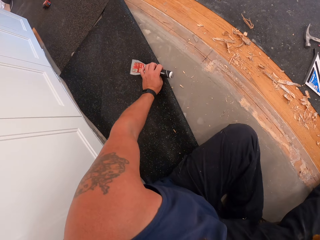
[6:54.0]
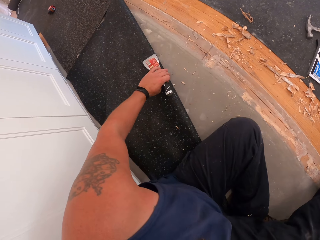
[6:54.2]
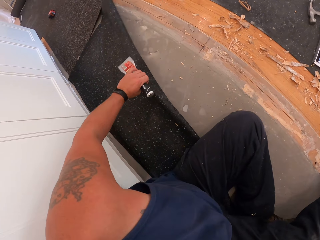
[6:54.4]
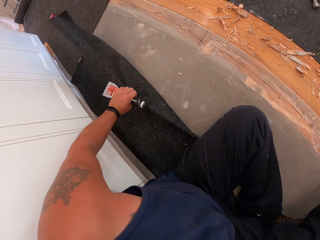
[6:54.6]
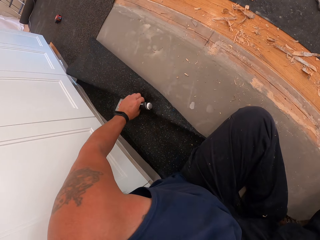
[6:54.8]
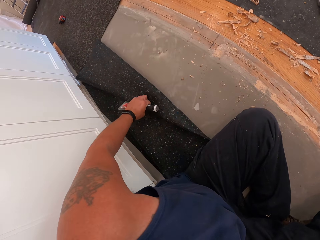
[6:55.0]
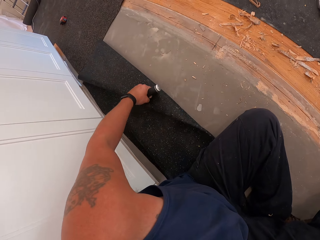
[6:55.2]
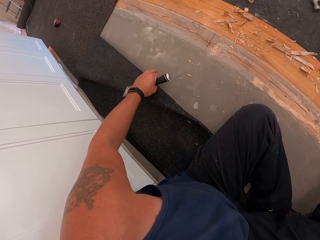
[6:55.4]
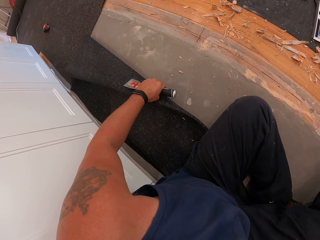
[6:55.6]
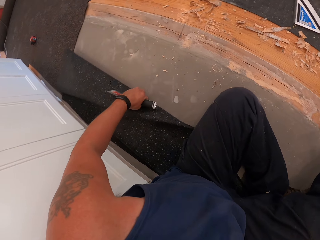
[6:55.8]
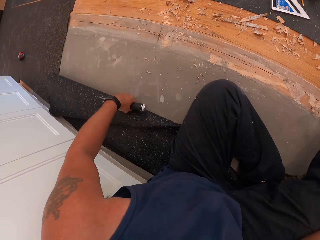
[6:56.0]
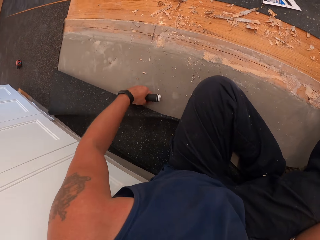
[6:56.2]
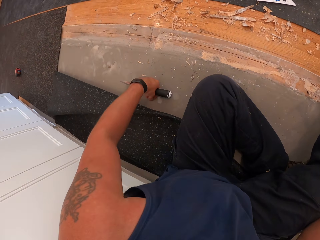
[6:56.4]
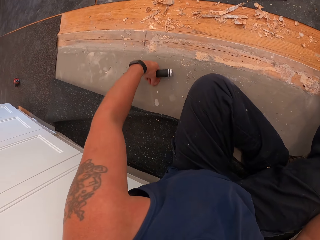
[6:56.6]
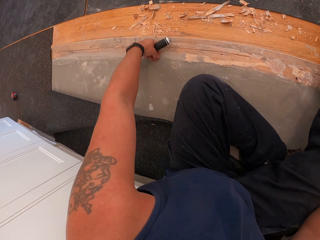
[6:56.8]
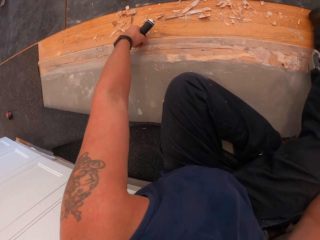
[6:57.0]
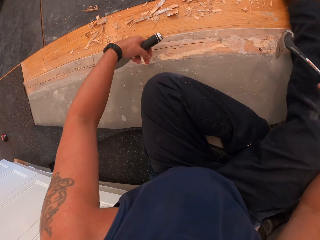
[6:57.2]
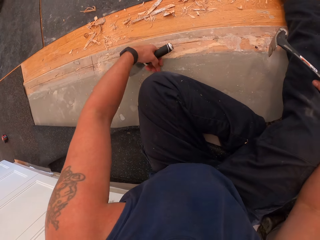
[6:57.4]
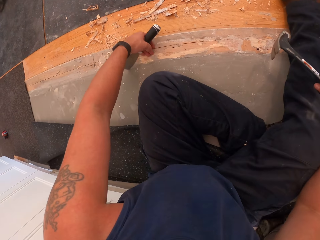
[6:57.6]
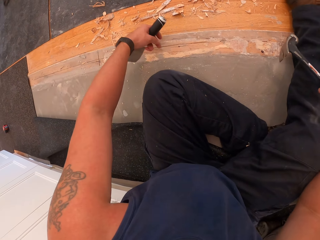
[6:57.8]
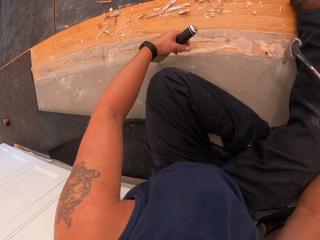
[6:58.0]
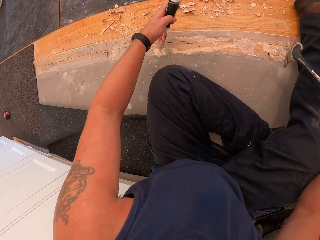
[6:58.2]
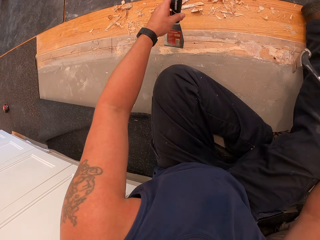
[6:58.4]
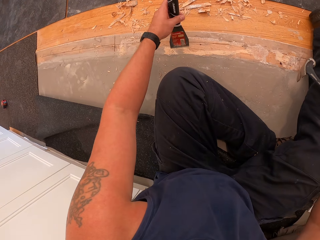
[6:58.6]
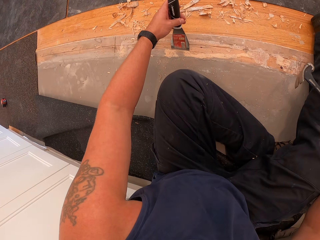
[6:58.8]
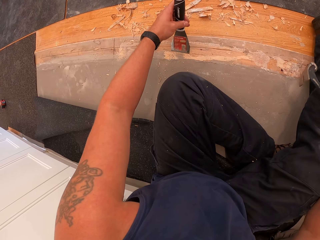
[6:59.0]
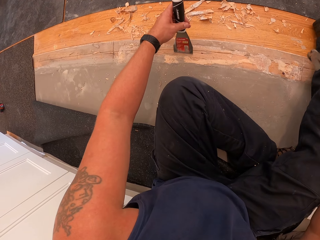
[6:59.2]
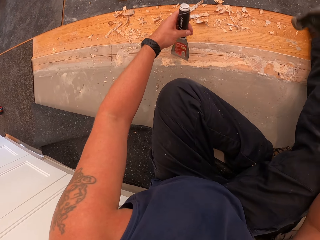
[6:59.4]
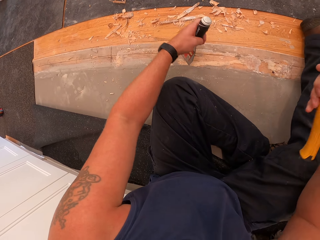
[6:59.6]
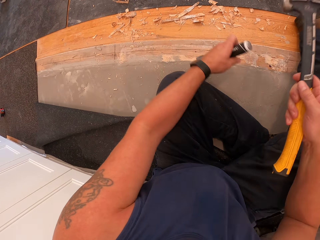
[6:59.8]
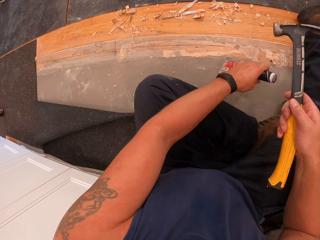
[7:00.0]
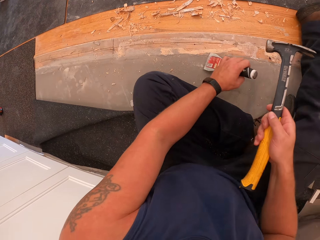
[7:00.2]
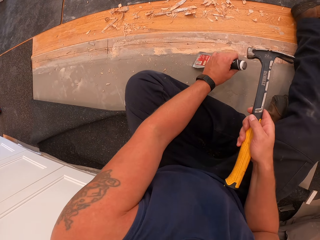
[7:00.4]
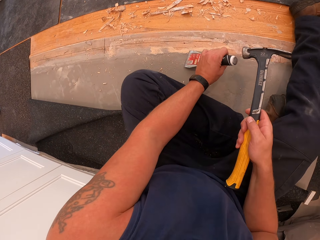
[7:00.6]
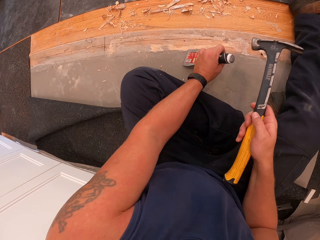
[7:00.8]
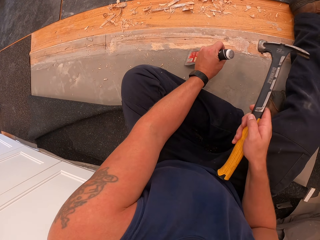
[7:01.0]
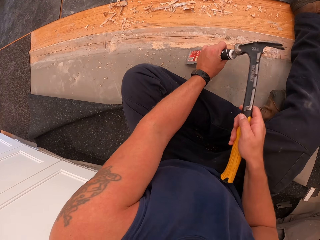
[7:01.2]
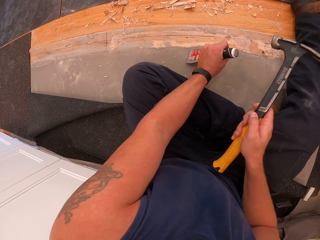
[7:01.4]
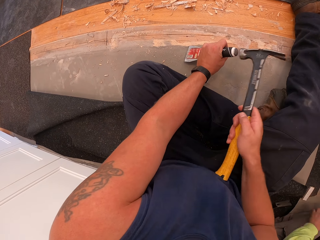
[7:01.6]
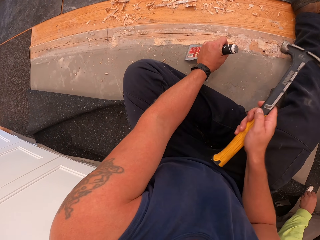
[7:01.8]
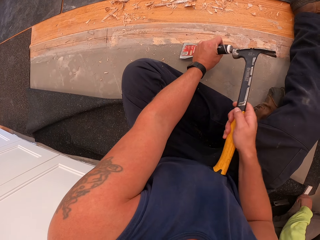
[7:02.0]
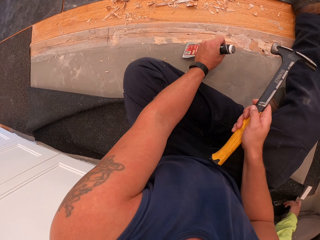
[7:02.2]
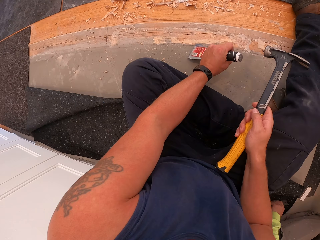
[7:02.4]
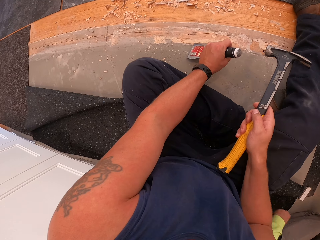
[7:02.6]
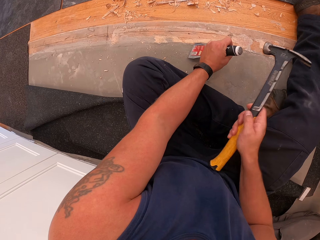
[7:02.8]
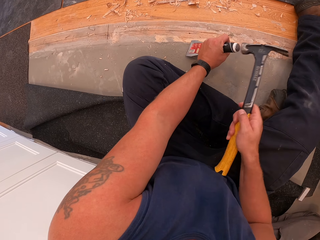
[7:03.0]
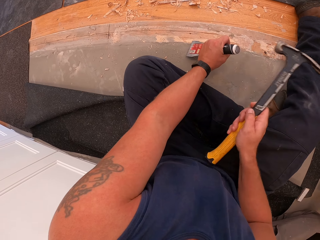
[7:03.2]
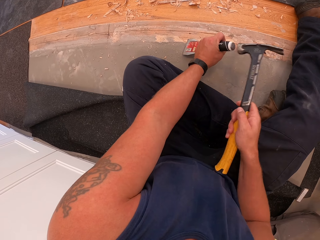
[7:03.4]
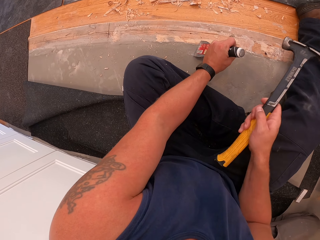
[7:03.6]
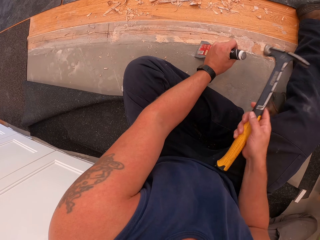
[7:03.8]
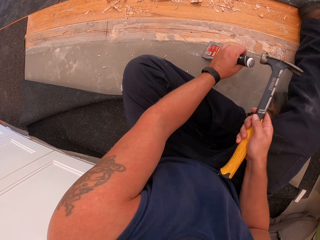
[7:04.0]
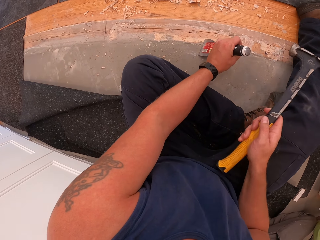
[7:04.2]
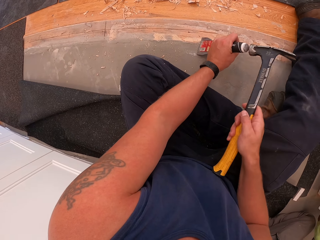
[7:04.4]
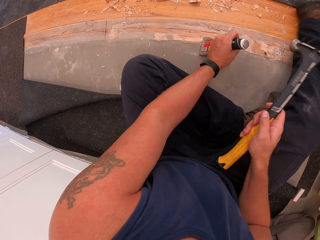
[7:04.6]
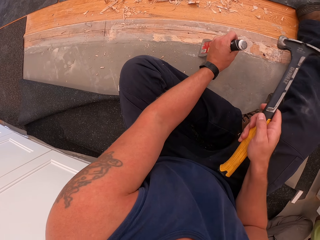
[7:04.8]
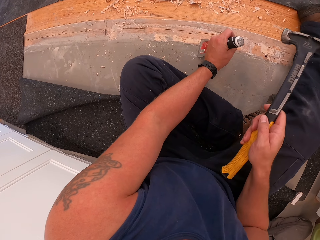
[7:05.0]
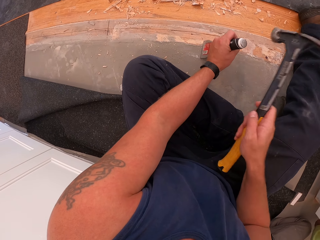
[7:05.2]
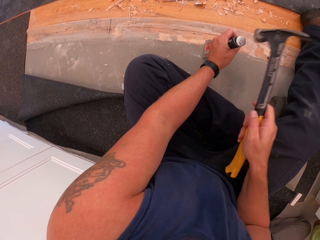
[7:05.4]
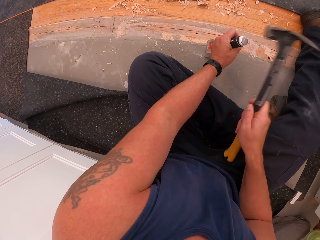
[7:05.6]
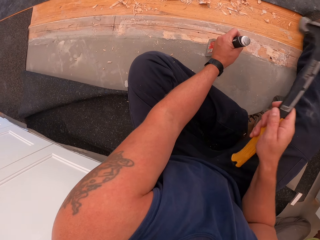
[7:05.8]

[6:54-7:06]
The camera wearer lifts the hammer off the floor. He adjusts a rug on the floor with his left hand. He folds the carpet. He gathers debris of wood on the floor with his left hand. He puts the skiving knife on the wood board, pulls the skiving knife off the wood board, and puts the skiving knife on the wood board. He hammers the wooden floor with the hammer. He scrapes off wood on the floor board with the hammer and scraper in his hands.

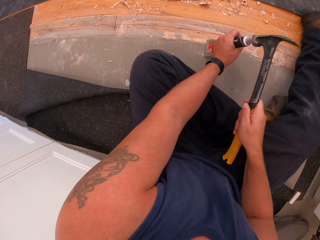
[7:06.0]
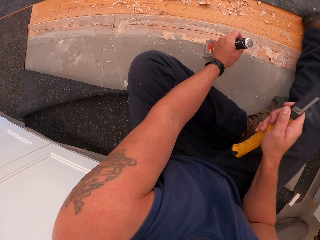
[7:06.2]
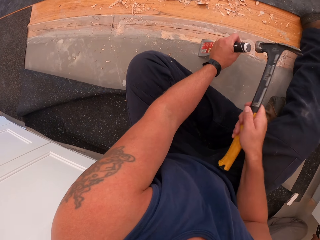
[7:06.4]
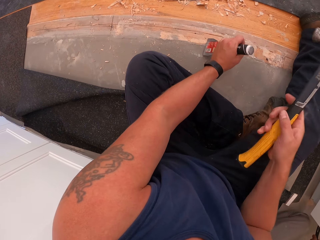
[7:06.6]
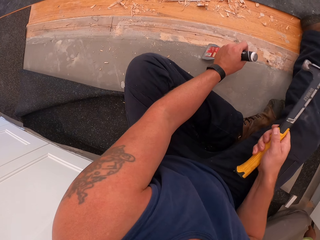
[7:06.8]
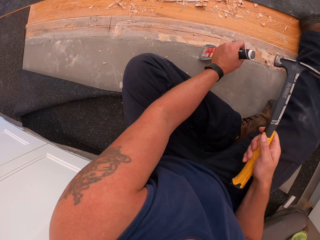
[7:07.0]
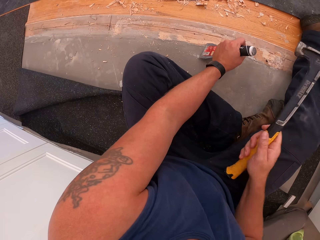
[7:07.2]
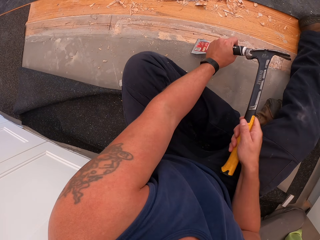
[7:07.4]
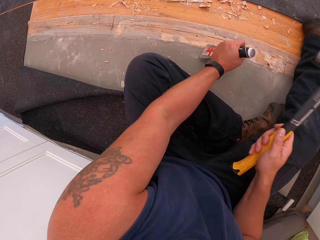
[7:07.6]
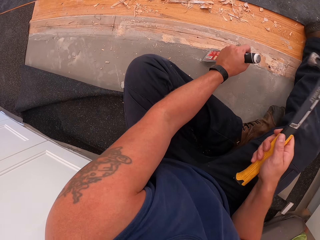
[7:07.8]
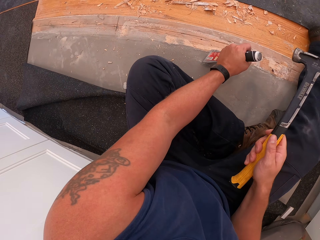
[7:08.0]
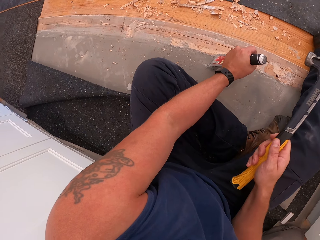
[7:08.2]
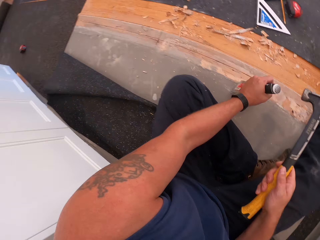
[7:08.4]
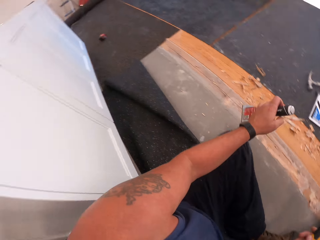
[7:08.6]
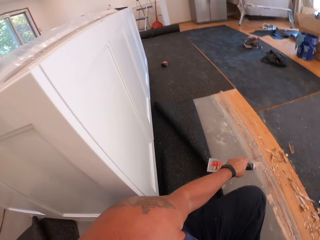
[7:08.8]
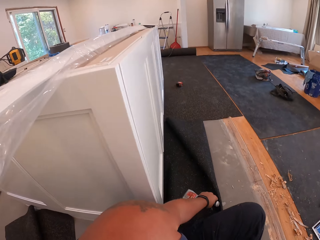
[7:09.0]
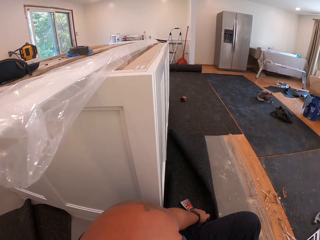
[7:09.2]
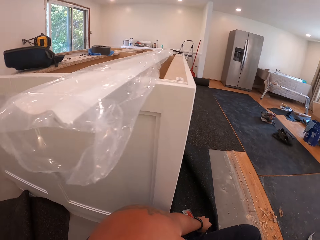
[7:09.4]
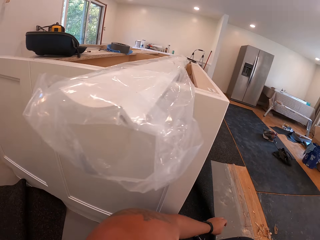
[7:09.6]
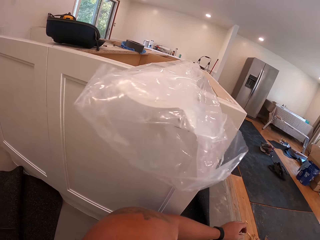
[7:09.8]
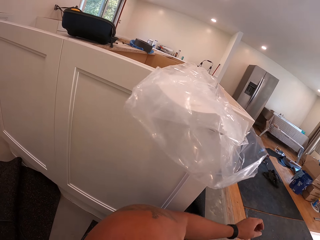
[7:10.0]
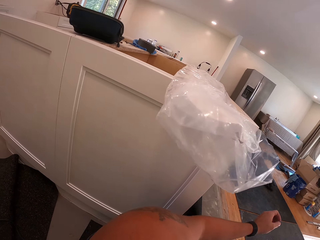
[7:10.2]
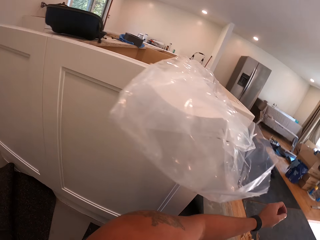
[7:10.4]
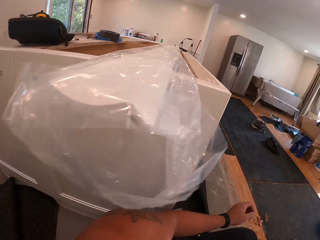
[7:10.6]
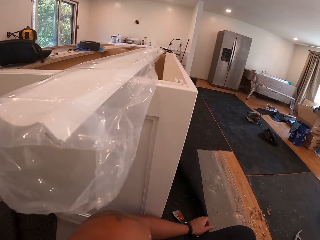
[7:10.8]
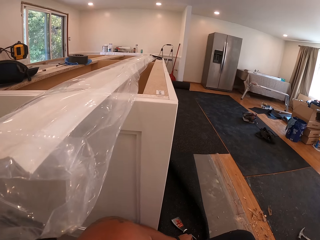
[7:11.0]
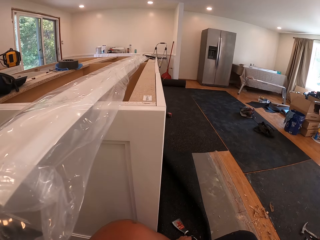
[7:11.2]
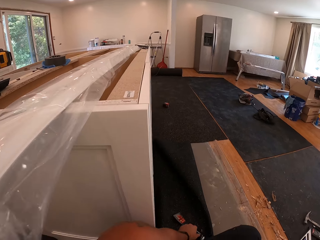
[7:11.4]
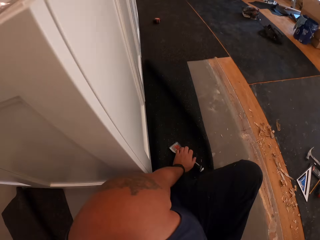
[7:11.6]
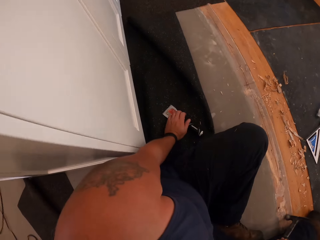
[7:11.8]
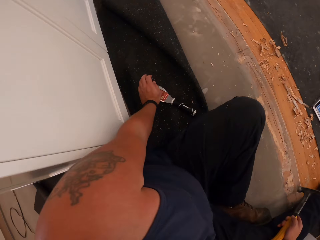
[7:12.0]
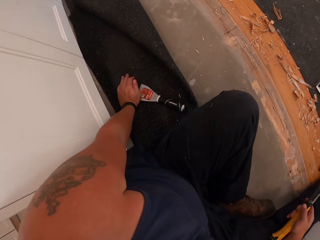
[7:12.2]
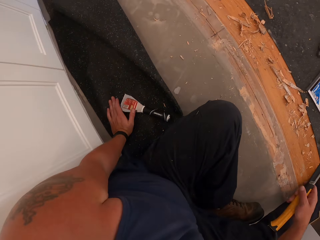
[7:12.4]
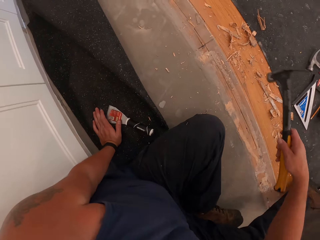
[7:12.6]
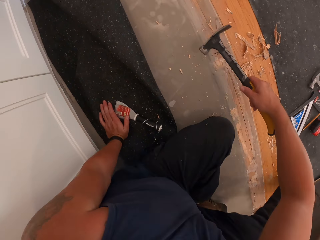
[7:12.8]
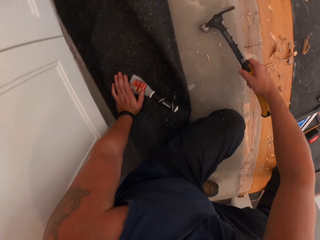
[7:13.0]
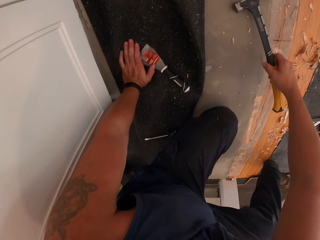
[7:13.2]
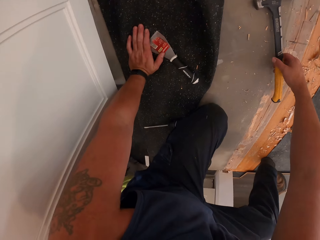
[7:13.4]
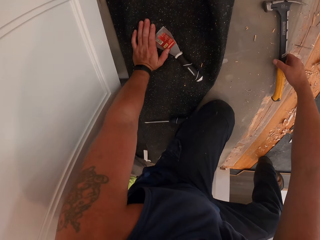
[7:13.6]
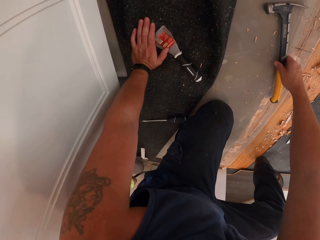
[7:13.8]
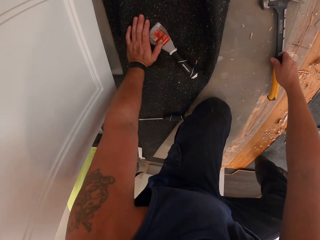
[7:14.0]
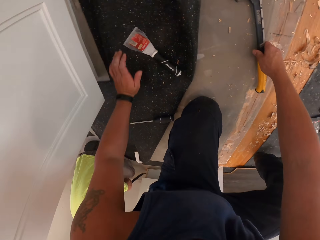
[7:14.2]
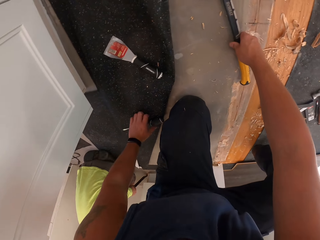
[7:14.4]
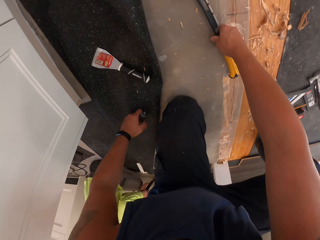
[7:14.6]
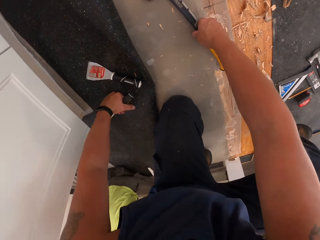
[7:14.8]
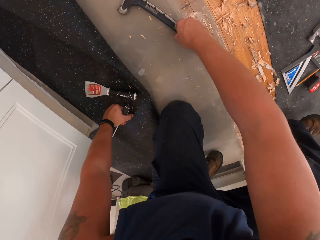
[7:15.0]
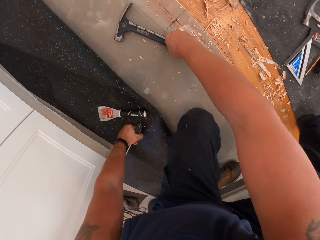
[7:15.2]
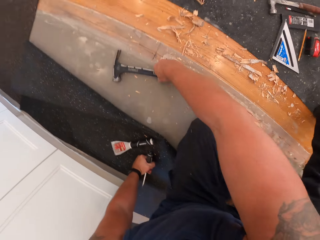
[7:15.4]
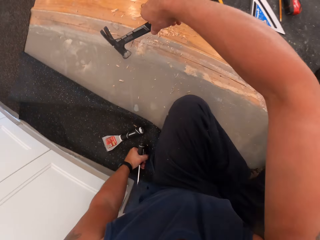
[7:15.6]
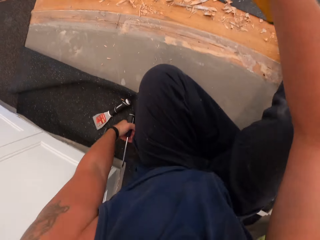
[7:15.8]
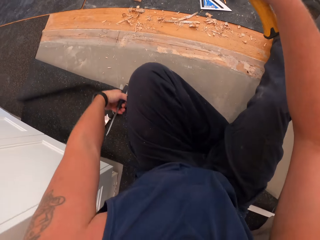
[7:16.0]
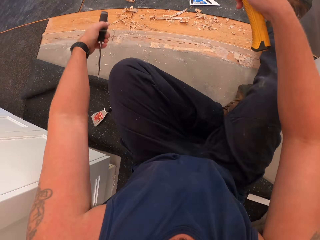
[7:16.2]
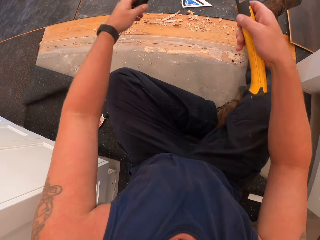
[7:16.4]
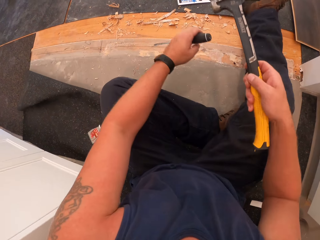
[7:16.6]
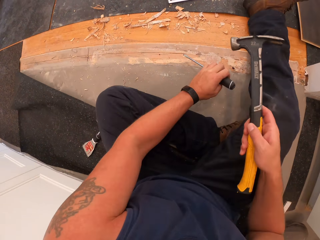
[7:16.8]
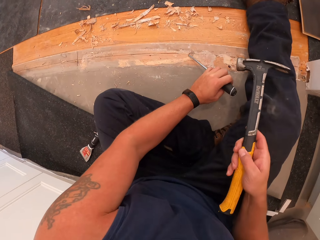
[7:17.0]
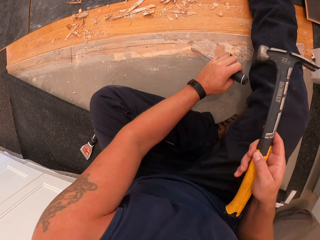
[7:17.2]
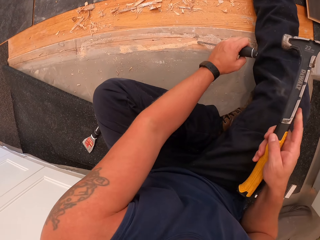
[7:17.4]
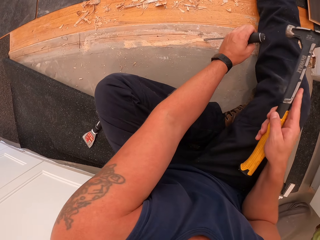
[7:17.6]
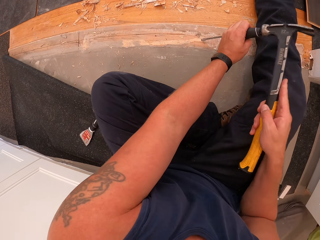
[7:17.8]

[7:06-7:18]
The camera wearer drops the scraper on top of the rug on the floor. He pulls the skiving knife off the wood board. He holds the skiving knife. He holds the carpet. He puts the hammer on the wooden floor. He picks up a wood chisel or screwdriver from the floor with his left hand. He lifts the hammer off the floor. He puts the chisel on the wooden floor.
